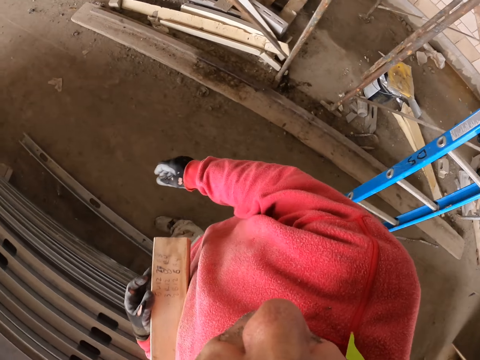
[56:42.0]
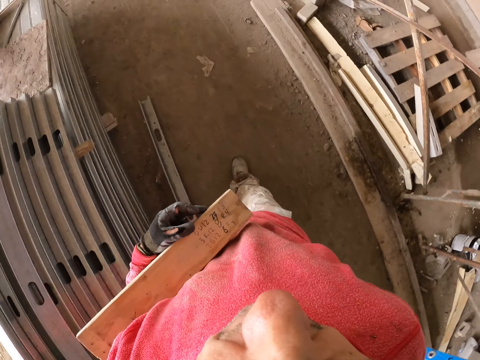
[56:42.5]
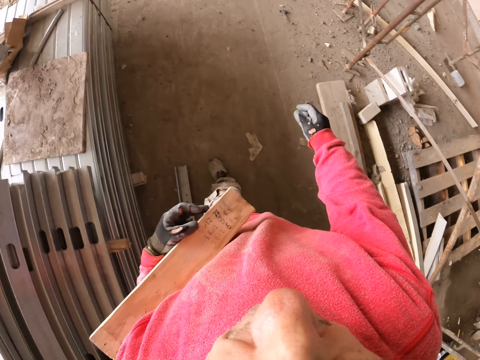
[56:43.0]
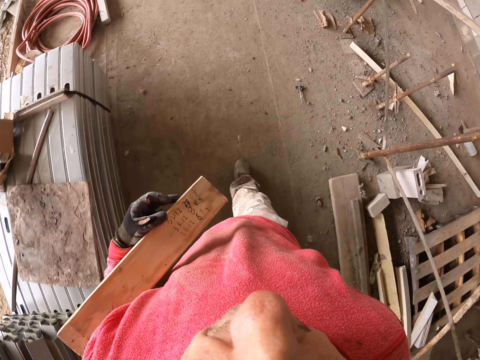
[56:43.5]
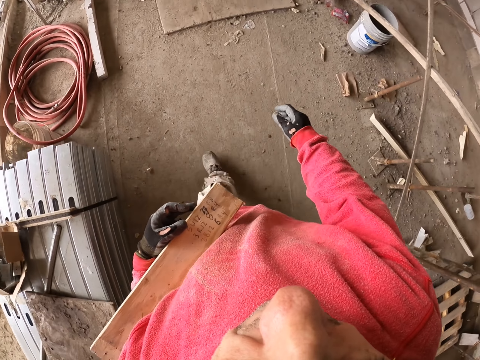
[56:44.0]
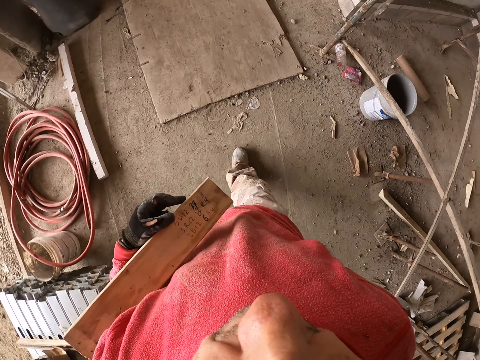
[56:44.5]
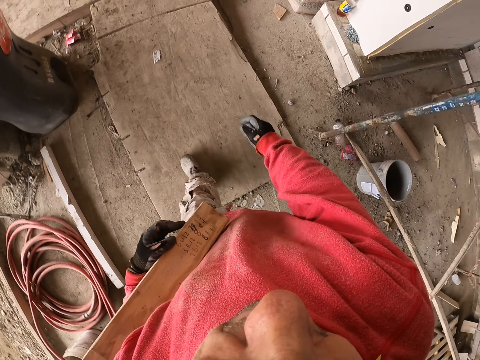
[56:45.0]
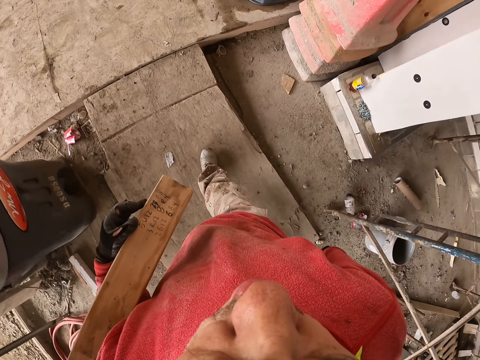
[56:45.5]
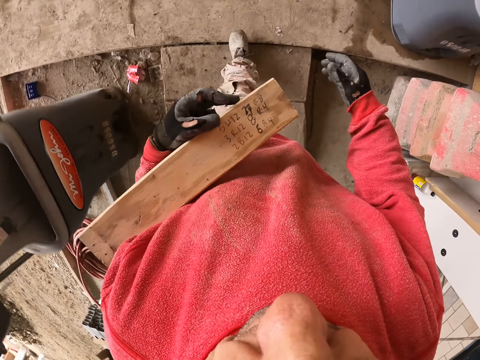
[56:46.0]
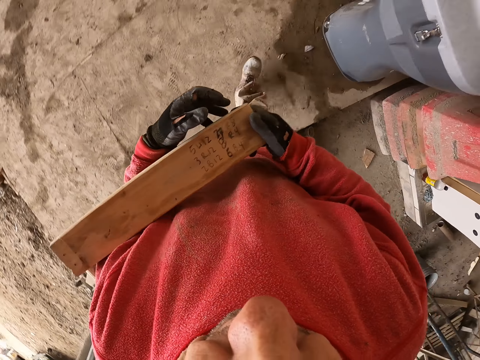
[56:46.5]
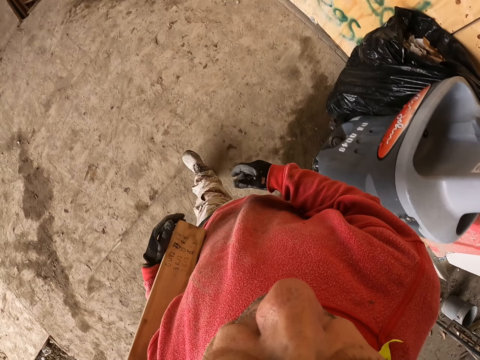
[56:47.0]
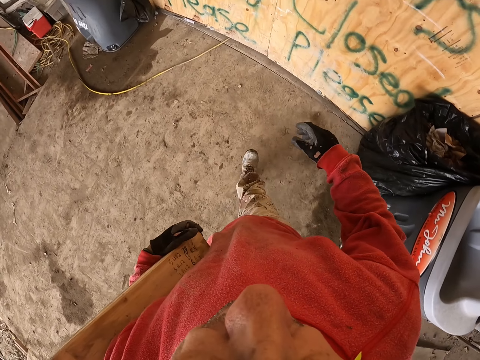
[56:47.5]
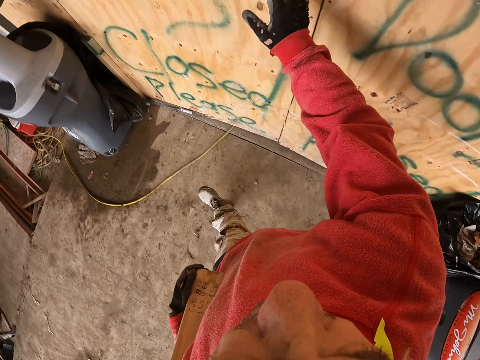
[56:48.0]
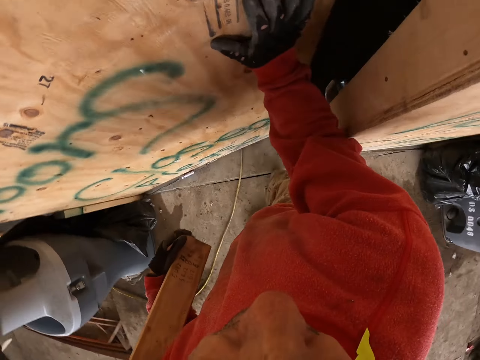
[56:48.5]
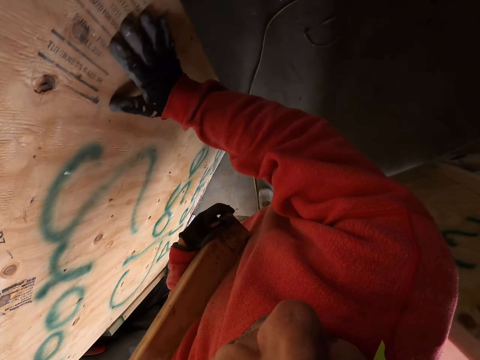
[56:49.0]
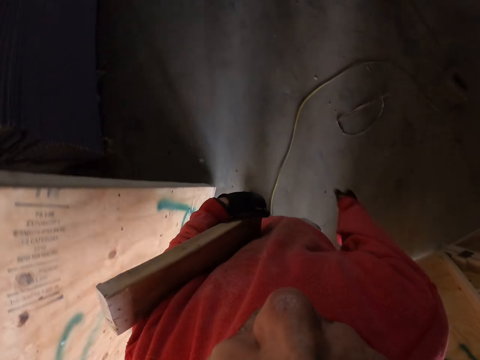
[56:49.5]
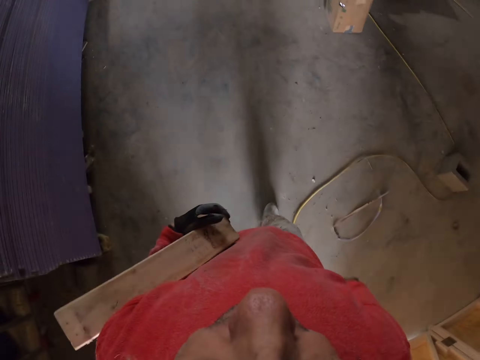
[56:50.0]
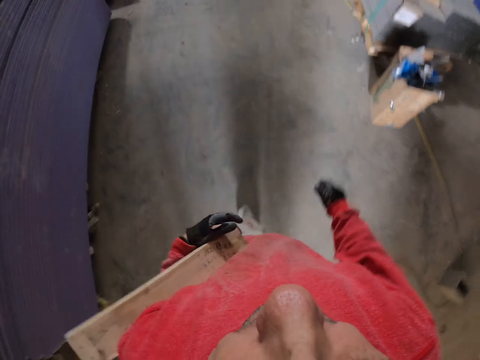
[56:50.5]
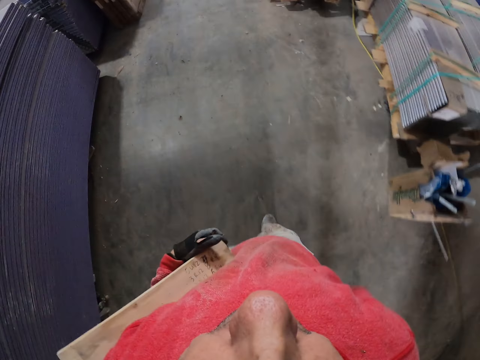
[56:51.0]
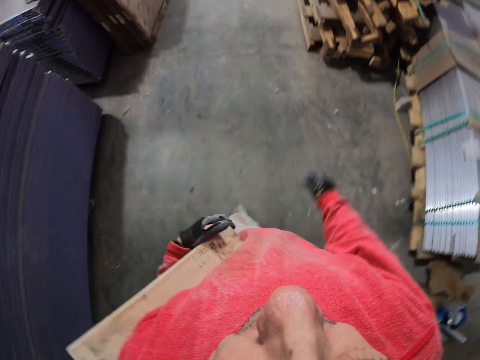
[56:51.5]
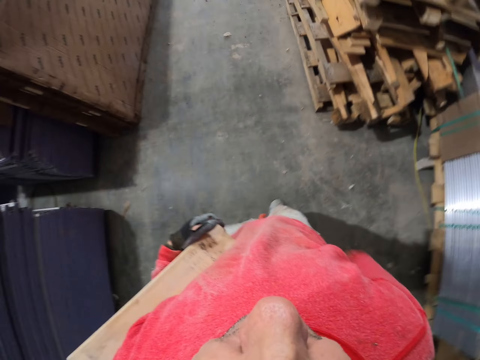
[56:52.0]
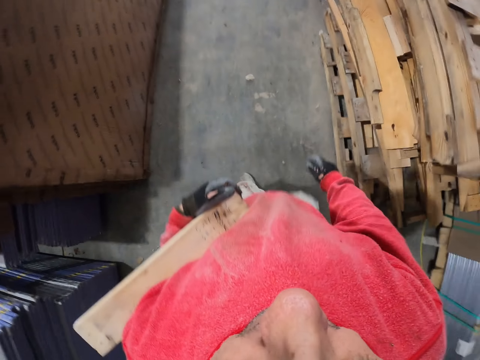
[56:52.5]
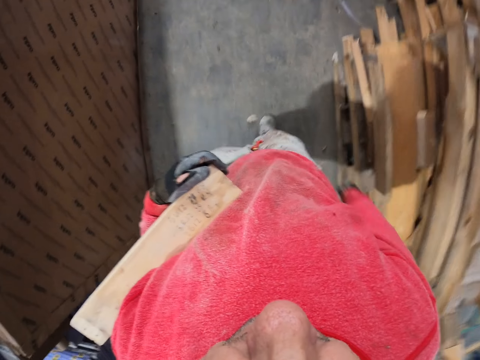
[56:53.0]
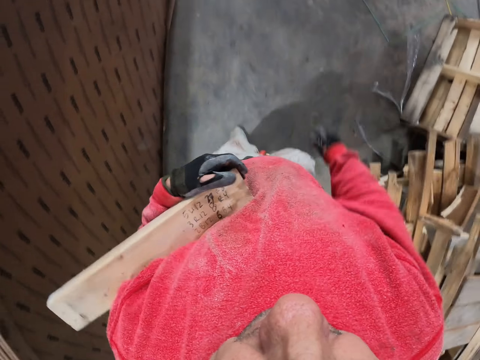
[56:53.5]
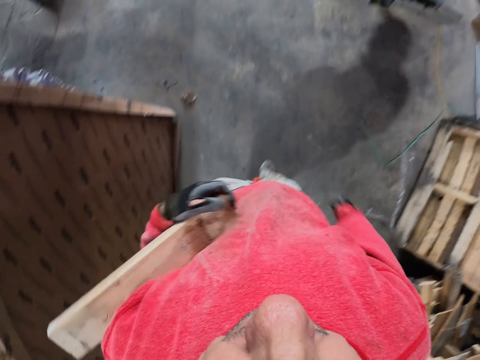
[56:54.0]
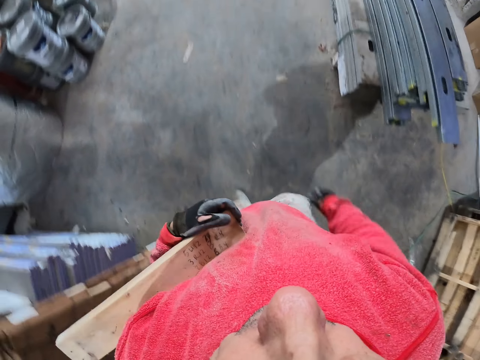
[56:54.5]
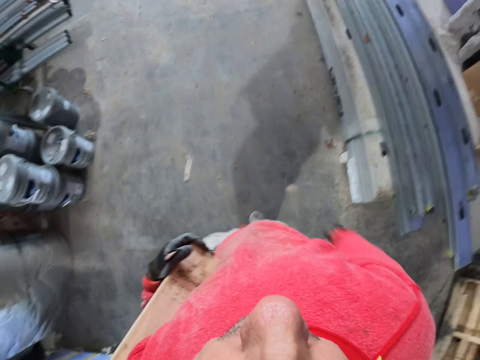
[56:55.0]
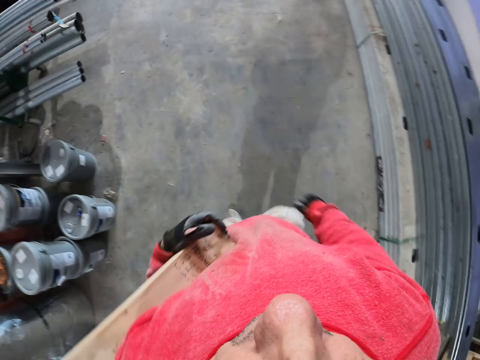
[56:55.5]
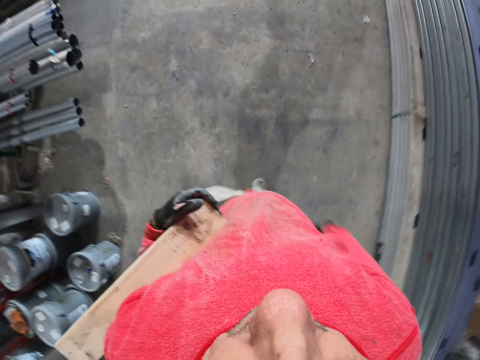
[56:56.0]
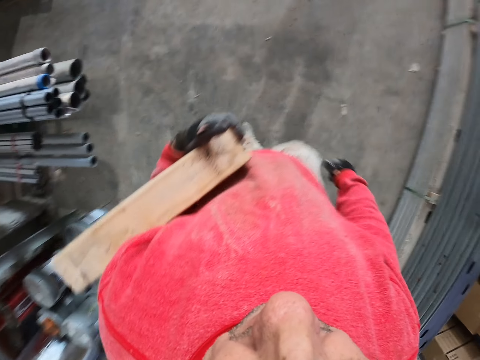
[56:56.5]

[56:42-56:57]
The camera wearer opens the door. They walk at the construction building site.

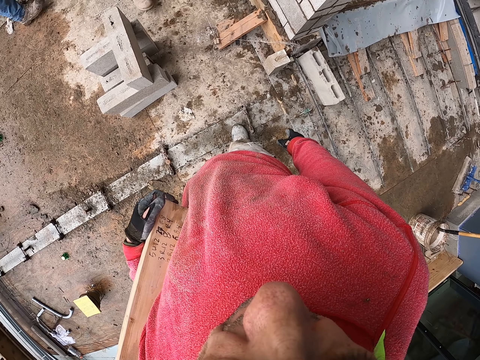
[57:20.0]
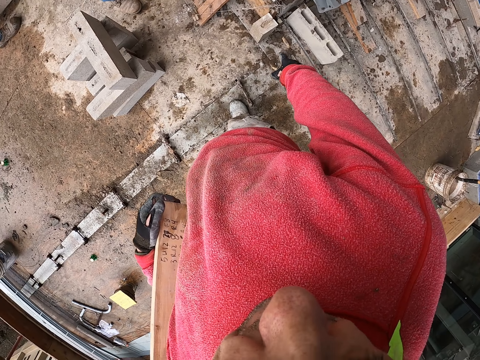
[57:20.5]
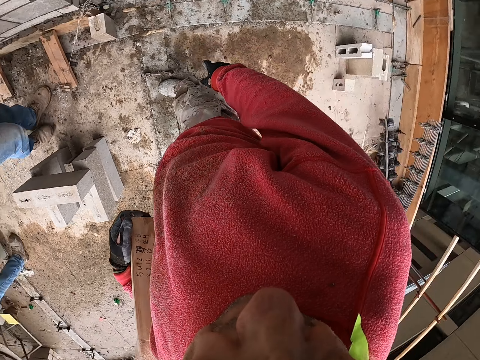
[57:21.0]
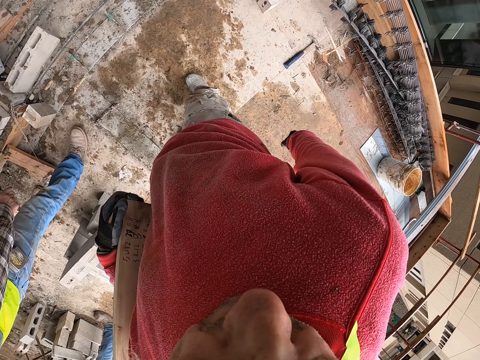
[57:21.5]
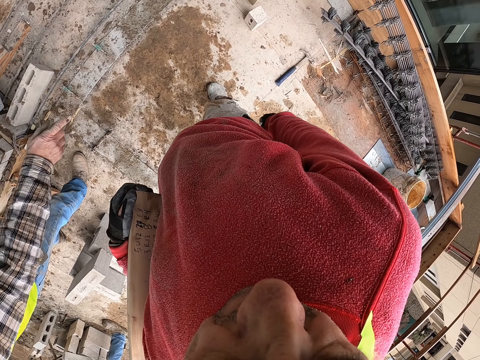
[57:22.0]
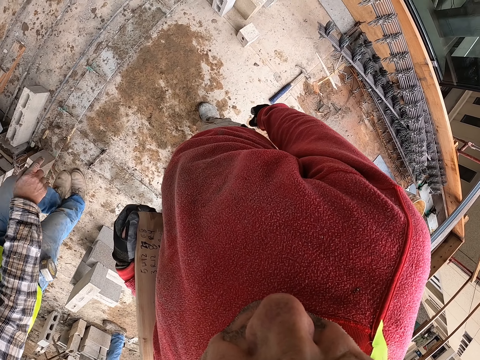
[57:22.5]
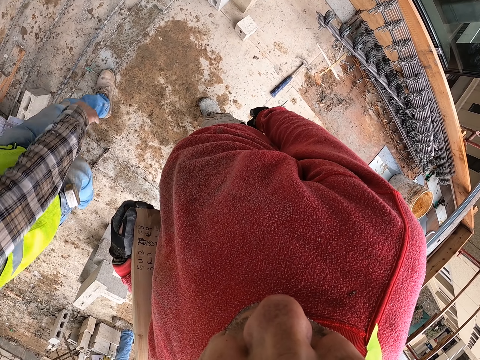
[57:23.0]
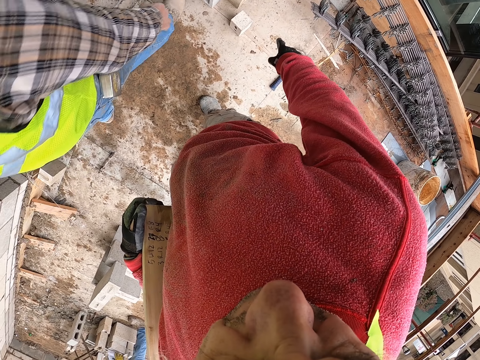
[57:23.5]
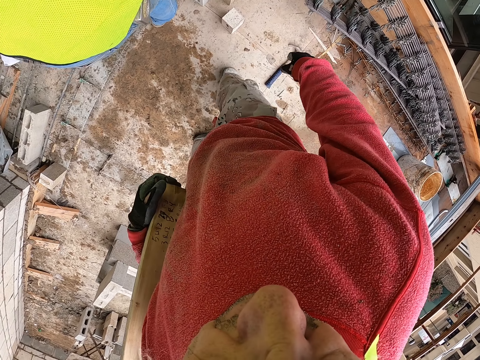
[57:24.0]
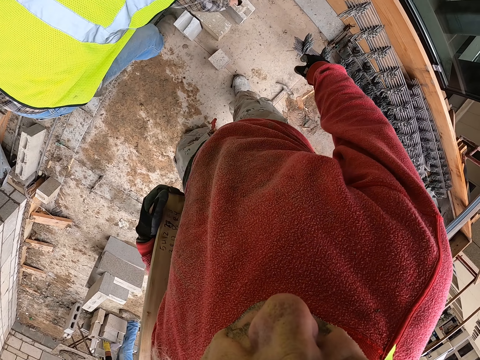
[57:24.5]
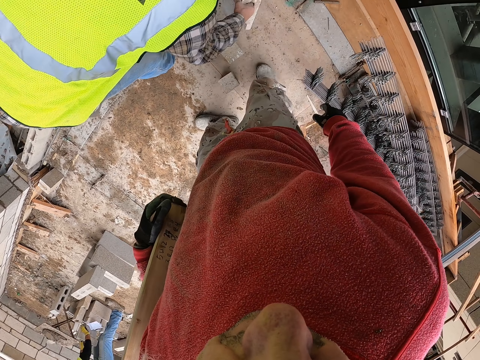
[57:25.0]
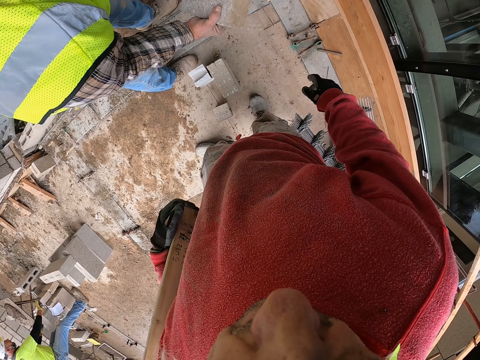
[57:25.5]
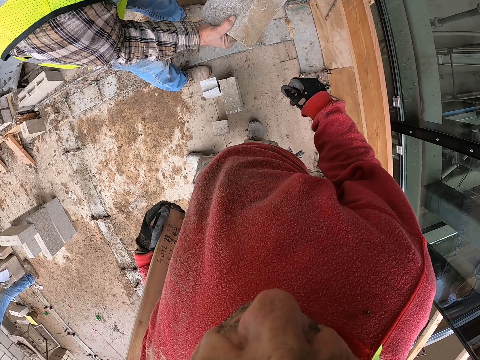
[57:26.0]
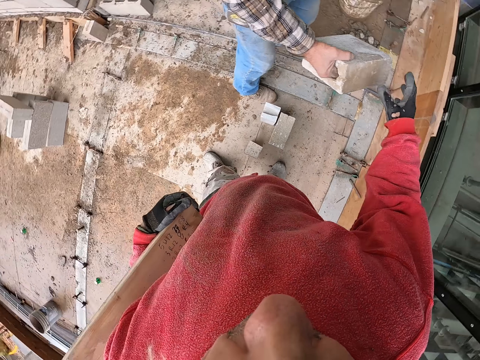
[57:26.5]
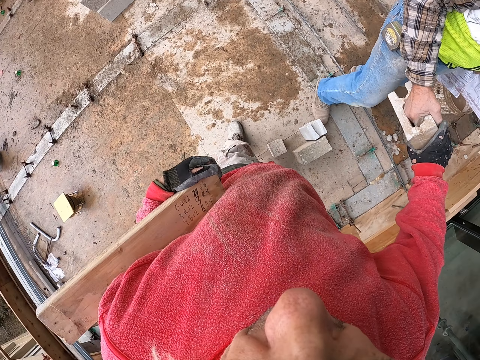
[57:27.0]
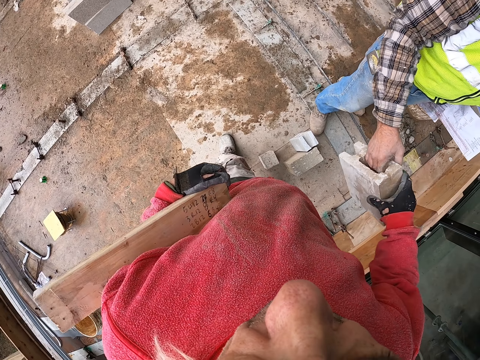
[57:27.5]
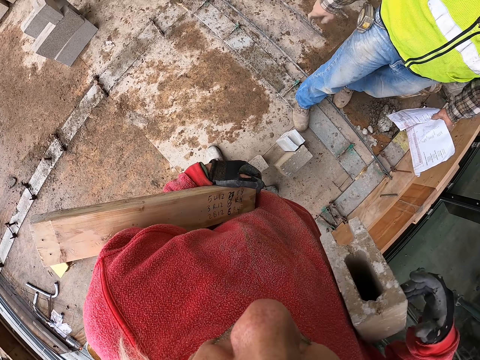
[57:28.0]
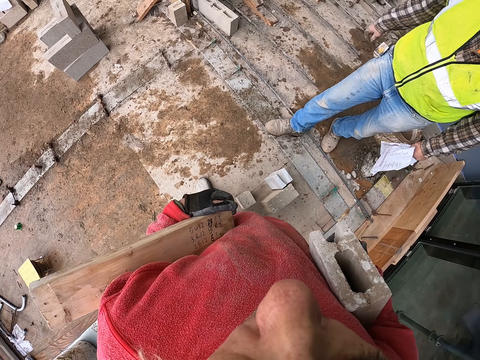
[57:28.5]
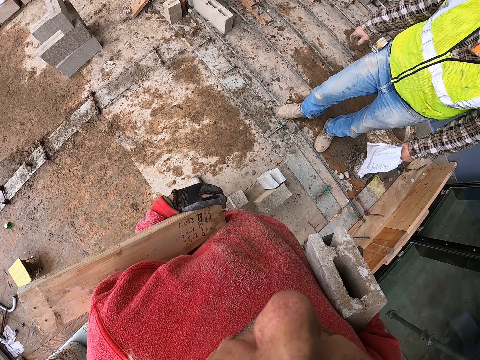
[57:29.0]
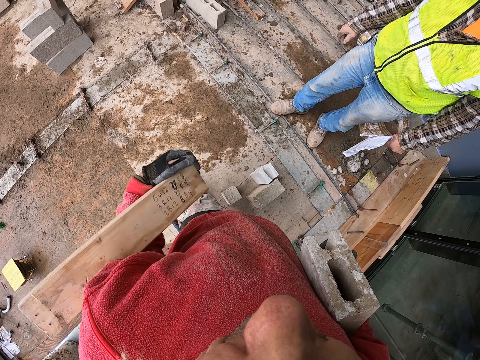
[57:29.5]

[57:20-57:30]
A person points a finger on the ground. The person grabs a brick. The camera wearer grabs the brick. They touch the bricks.
